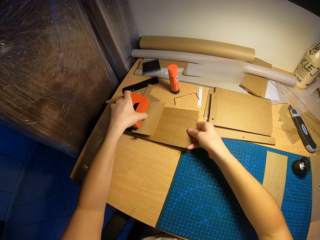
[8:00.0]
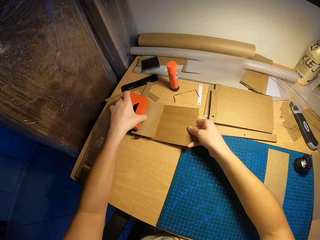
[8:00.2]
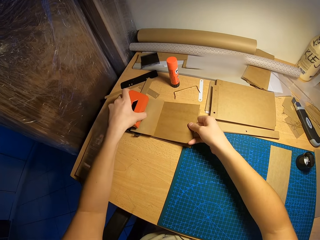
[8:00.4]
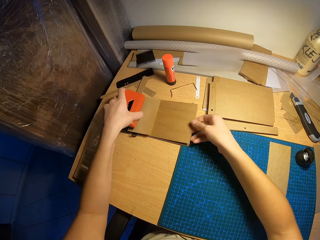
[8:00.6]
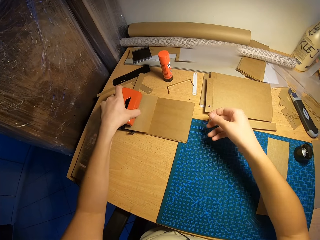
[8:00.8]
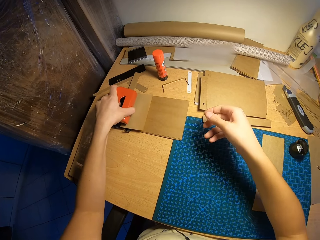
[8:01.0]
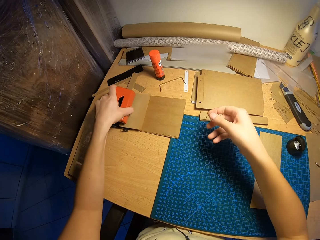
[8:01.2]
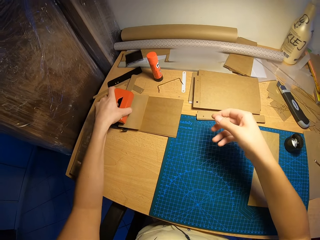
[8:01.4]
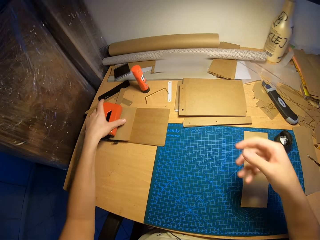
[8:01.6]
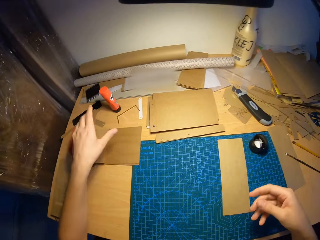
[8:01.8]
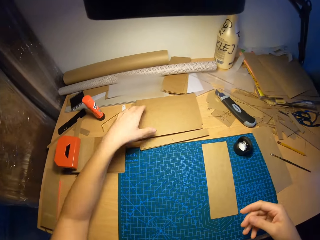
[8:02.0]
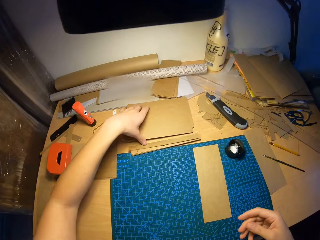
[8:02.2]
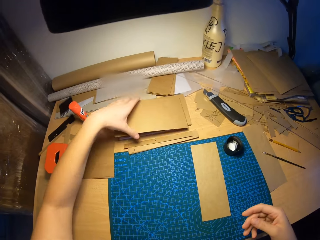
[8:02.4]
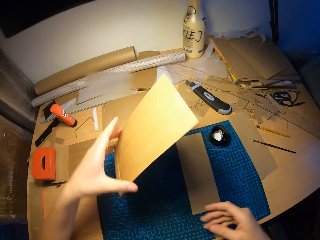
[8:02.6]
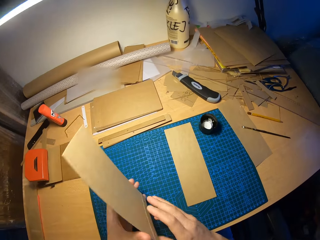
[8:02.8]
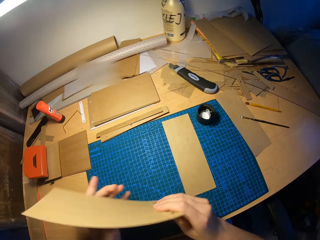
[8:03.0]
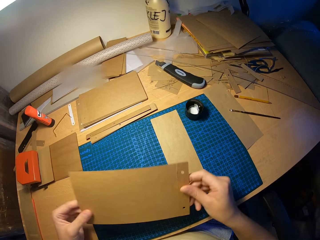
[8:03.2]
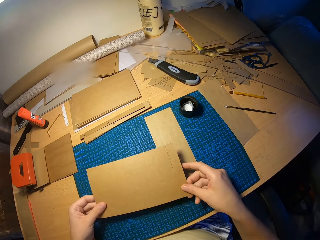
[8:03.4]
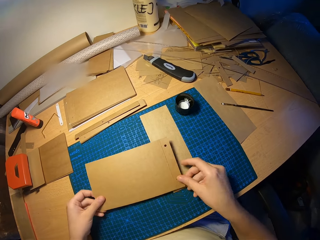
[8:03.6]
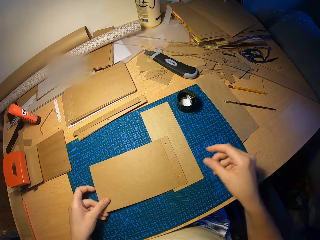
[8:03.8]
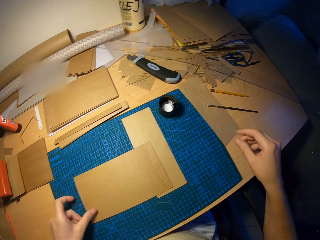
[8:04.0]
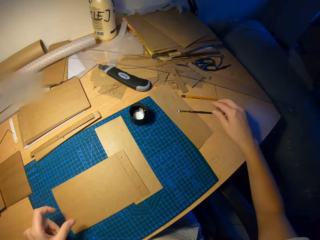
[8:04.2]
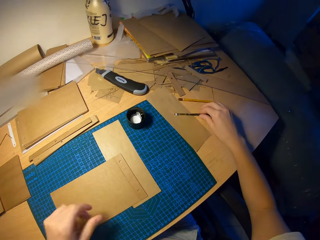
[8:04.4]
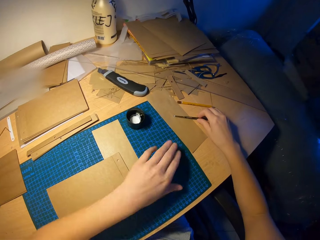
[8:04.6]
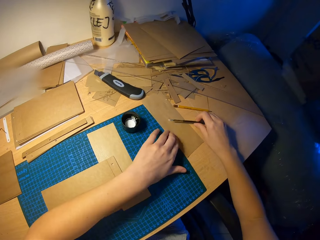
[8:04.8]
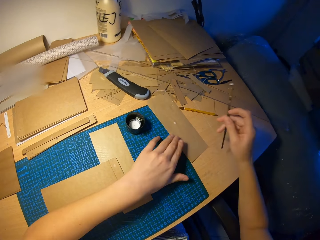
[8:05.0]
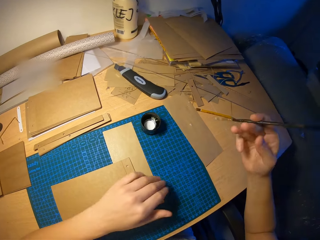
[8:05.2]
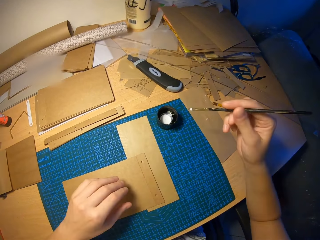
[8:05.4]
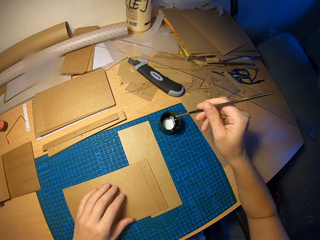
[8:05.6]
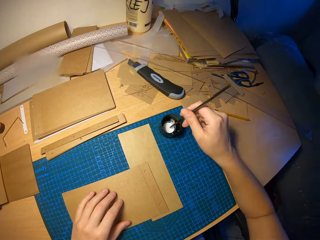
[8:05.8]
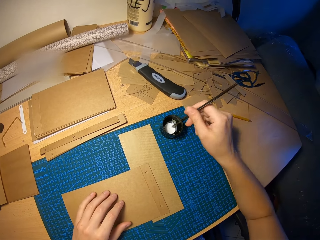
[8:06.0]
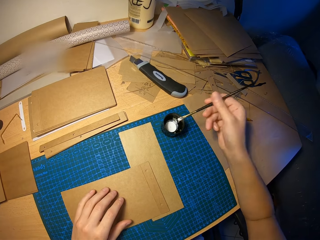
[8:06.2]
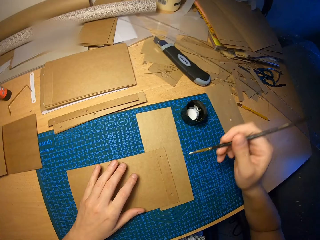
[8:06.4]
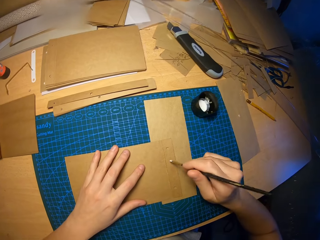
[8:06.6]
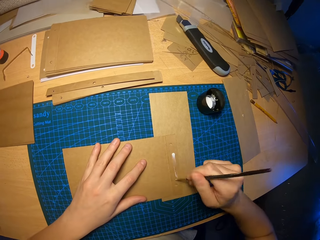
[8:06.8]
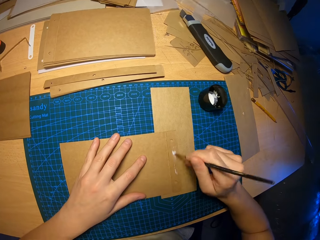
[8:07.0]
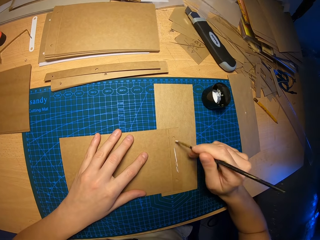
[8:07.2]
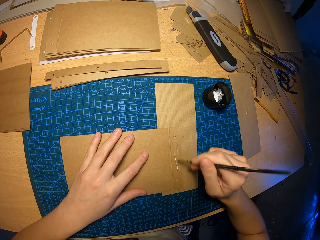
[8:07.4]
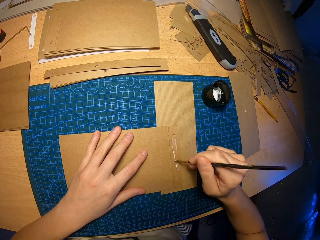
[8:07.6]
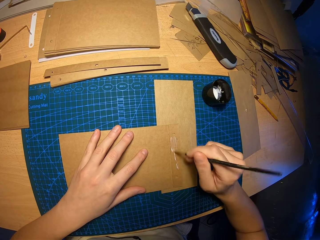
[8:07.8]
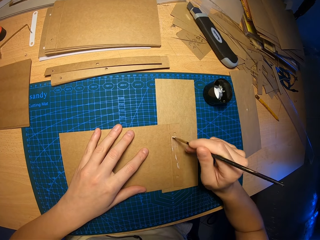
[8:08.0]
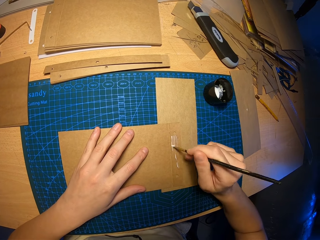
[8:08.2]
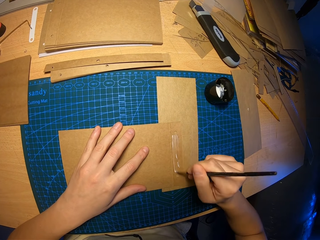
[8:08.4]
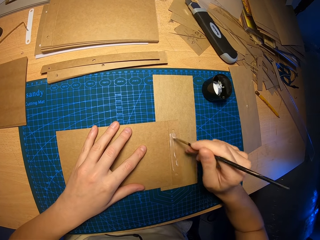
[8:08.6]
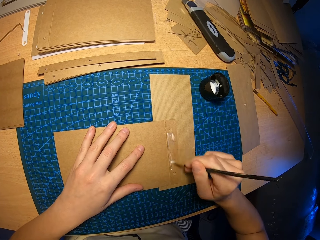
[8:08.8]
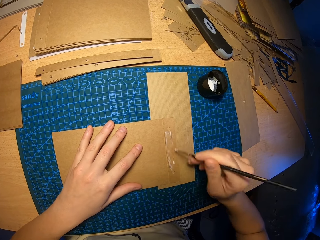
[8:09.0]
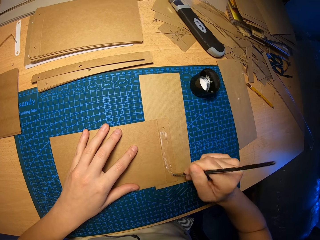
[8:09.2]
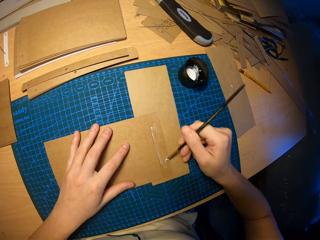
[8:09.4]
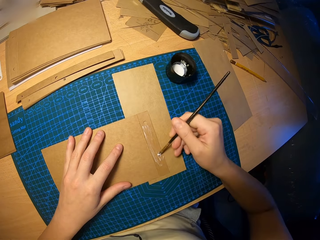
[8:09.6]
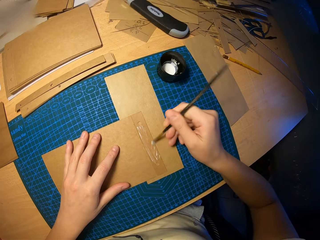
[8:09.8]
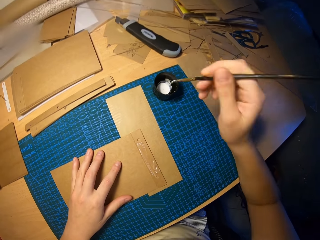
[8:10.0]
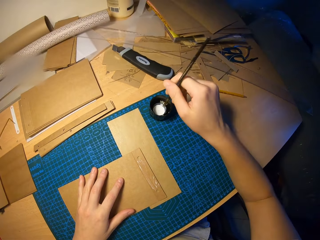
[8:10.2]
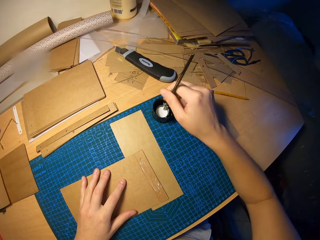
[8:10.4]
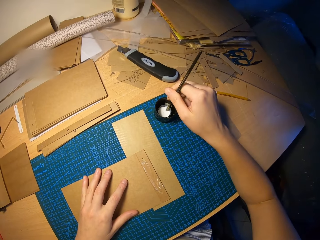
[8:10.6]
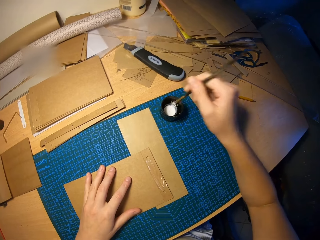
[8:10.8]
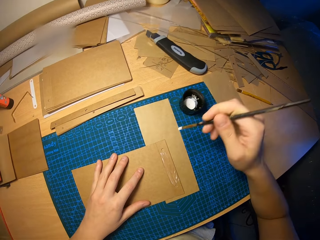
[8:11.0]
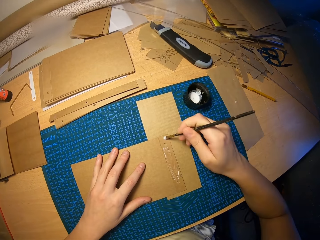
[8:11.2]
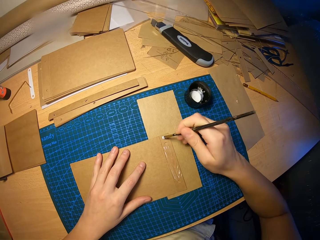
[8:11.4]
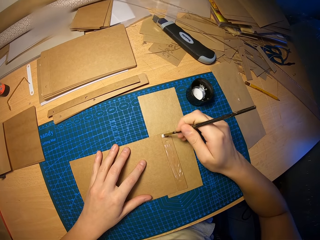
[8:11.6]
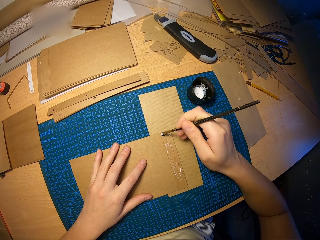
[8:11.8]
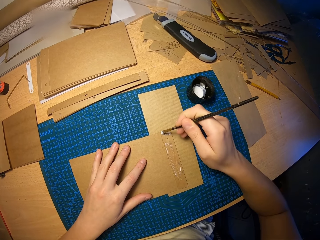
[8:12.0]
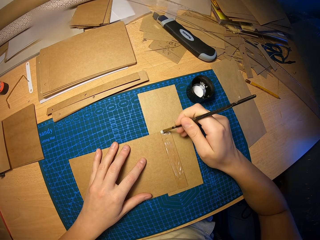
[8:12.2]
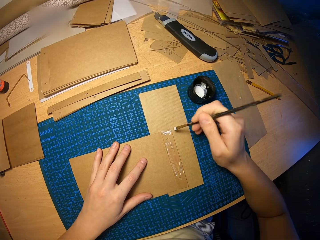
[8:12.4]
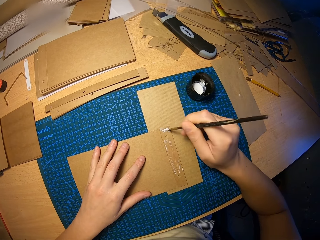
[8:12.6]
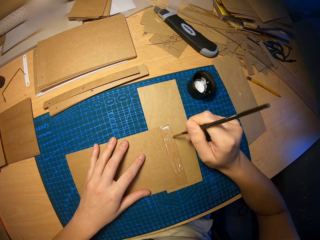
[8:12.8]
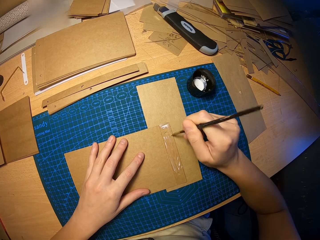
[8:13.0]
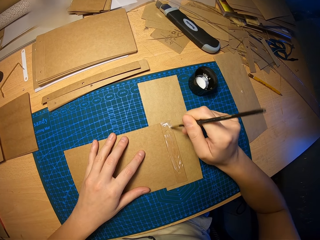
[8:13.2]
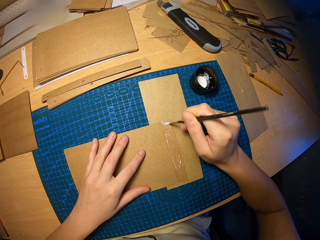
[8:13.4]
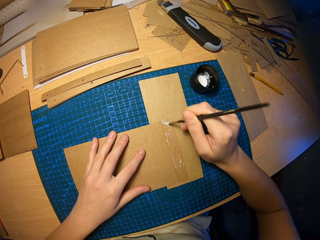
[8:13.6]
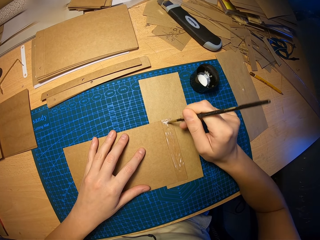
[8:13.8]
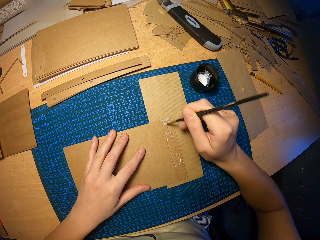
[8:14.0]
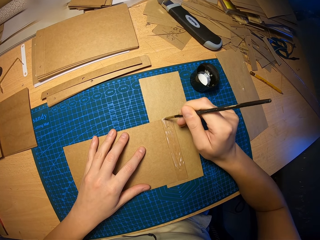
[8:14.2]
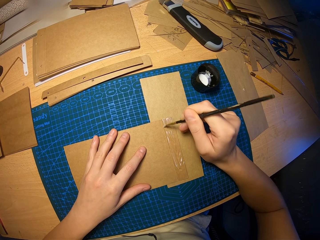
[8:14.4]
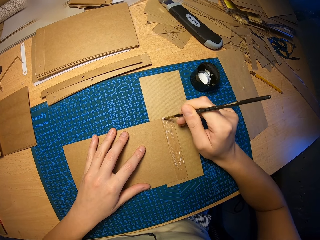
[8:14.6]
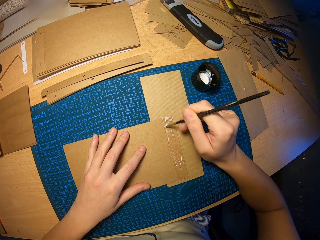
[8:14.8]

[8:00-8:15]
The camera wearer places the perforator on the attached craft papers with his left hand. He picks a craft paper or board on the pile of craft papers on the table with his left hand. He moves the board on the hands. He places the craft paper on the table with his left hand. He picks the brush on the table with his right hand. He dips the brush in his right hand into the cup of glue on the table. He rubs glue on the craft paper with the brush in his right hand. He dips the brush in his right hand into the cup of glue on the table. He rubs glue on the craft paper with the brush in his right hand.

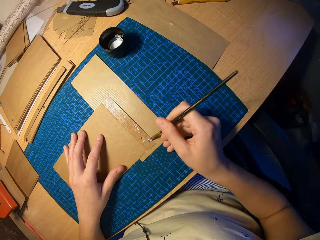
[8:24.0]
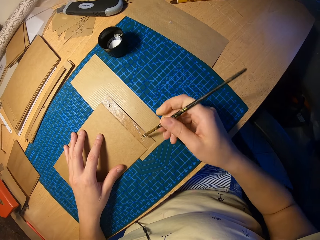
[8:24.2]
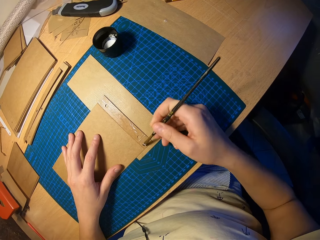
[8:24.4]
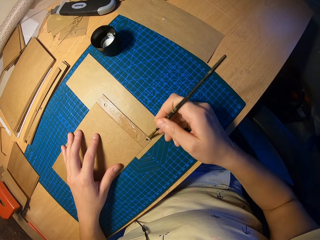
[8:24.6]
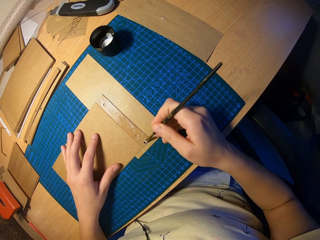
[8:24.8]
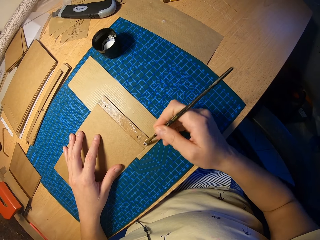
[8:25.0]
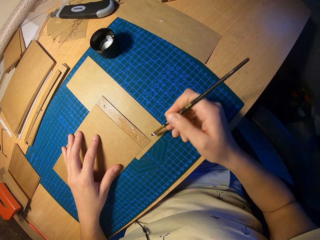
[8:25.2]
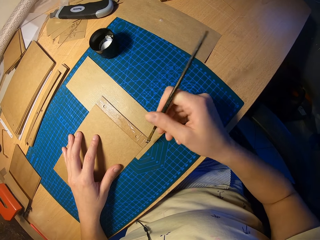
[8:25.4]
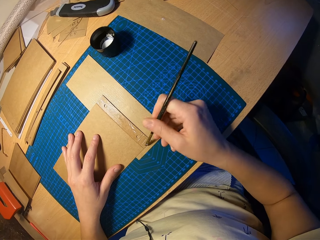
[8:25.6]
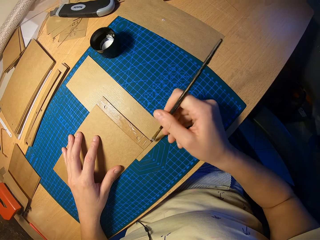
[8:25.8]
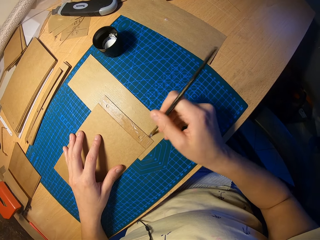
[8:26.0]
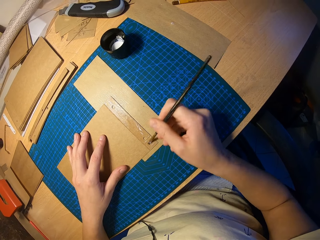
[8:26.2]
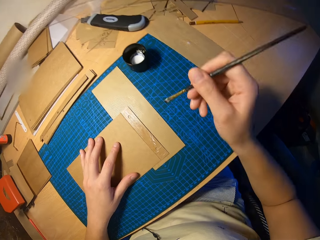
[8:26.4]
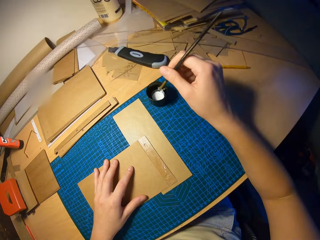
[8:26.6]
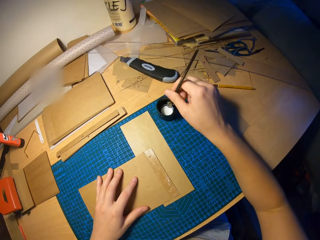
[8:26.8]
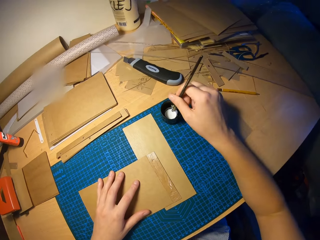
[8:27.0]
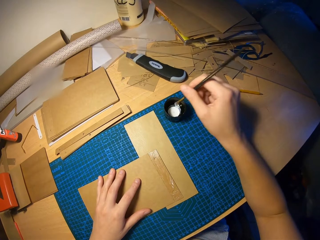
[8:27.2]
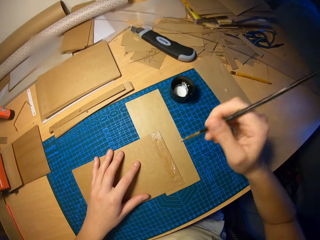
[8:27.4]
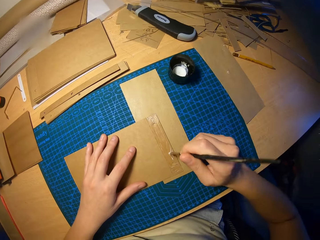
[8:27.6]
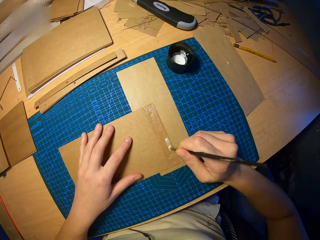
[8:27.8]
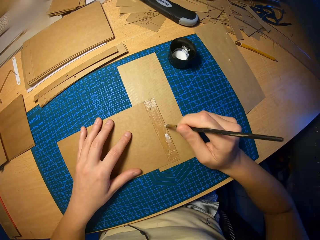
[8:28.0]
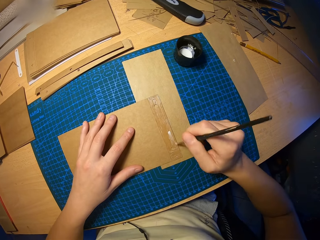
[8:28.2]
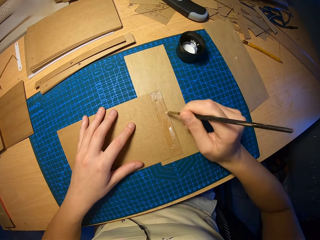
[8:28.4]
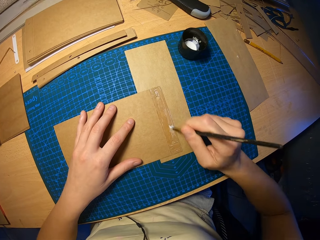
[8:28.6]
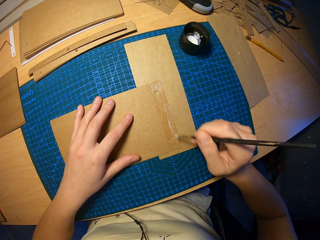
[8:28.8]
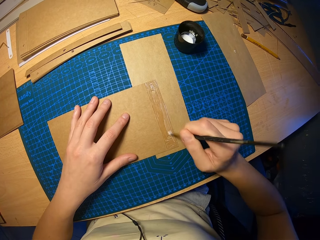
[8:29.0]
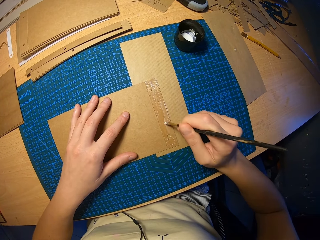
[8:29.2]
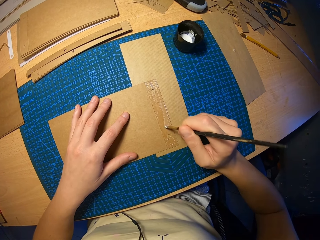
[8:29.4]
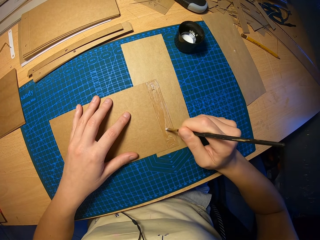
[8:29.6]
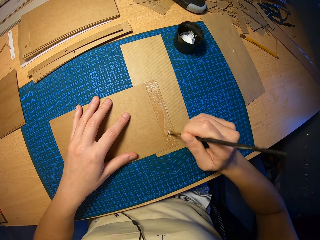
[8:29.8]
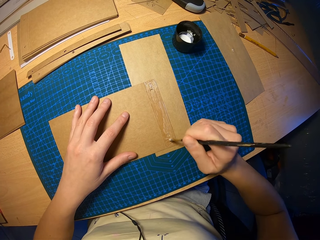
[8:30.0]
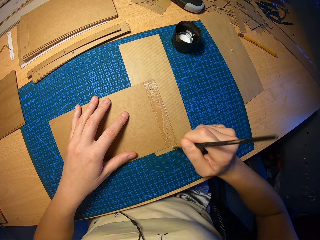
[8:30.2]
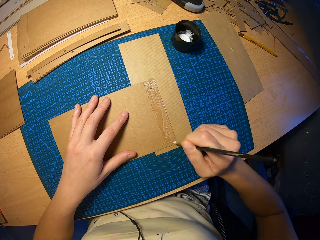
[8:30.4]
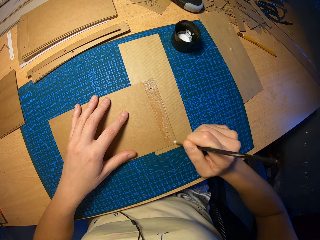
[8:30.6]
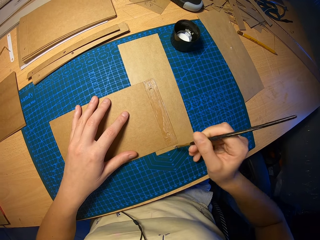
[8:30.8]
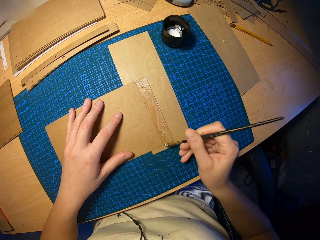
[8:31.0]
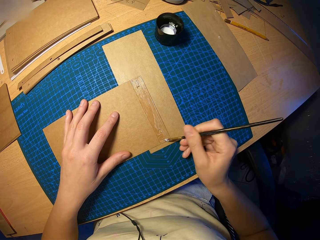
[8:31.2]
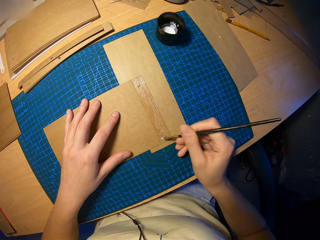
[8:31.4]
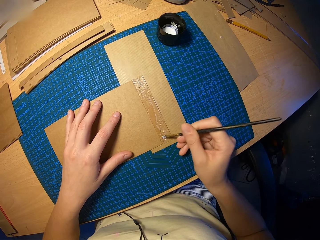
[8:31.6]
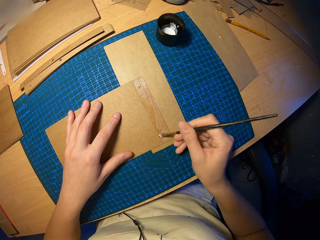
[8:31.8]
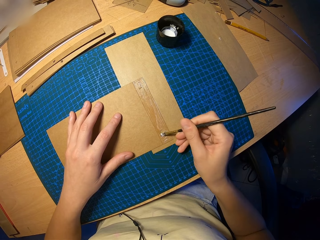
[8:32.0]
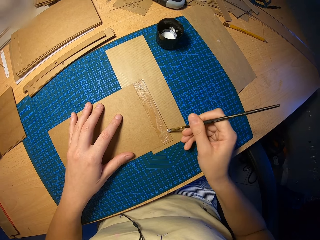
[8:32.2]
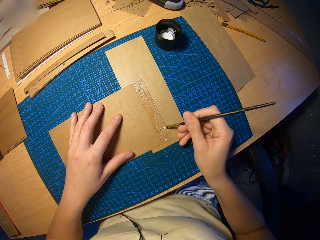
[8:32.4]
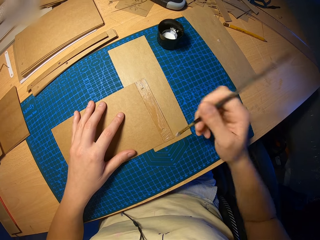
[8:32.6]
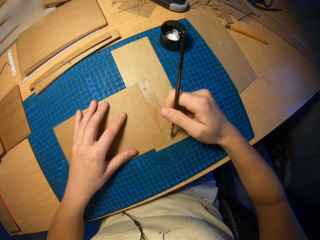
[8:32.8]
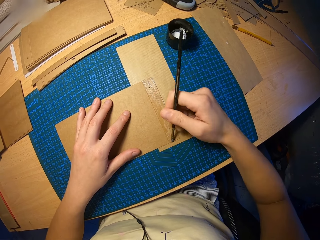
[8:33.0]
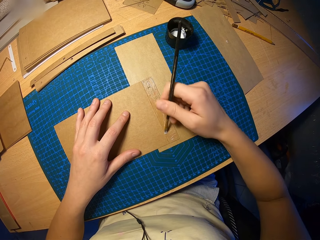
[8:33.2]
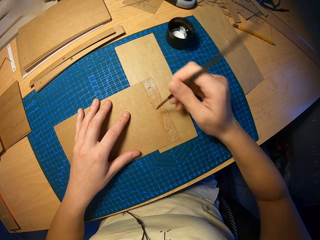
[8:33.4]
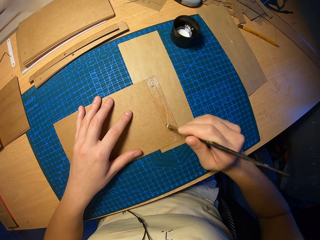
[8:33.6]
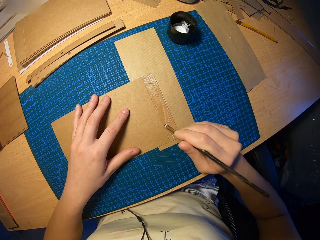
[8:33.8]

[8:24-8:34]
The camera wearer dips the brush in his right hand into the cup of glue on the table. He rubs glue on the craft paper with the brush in his right hand.
